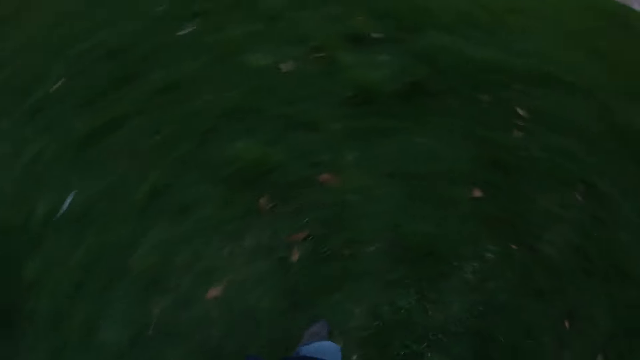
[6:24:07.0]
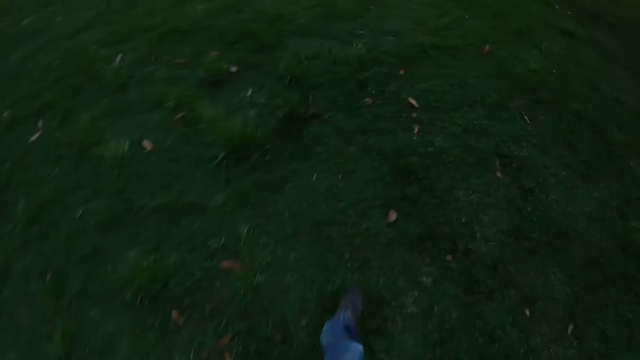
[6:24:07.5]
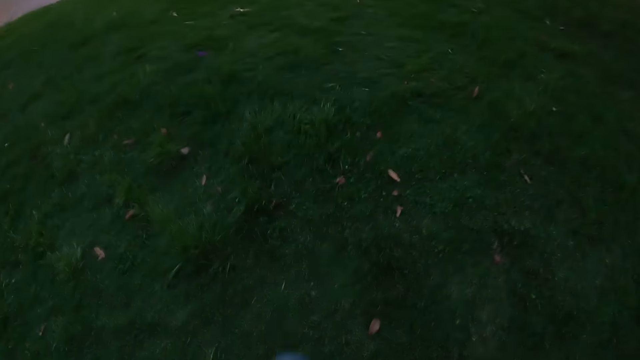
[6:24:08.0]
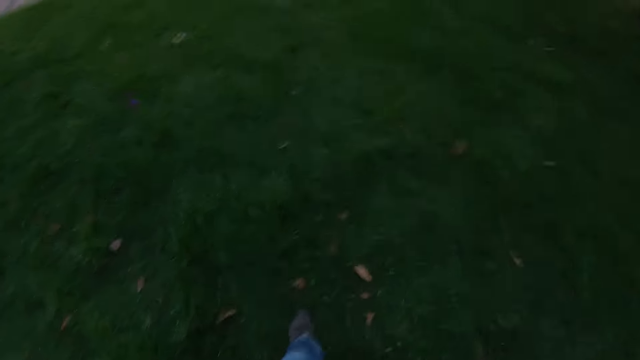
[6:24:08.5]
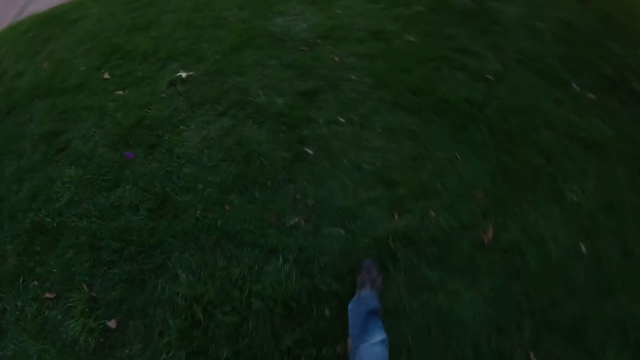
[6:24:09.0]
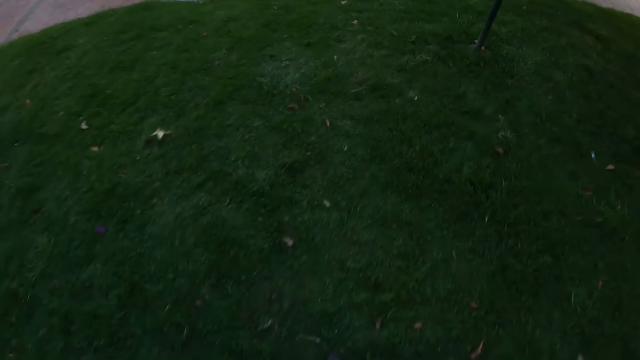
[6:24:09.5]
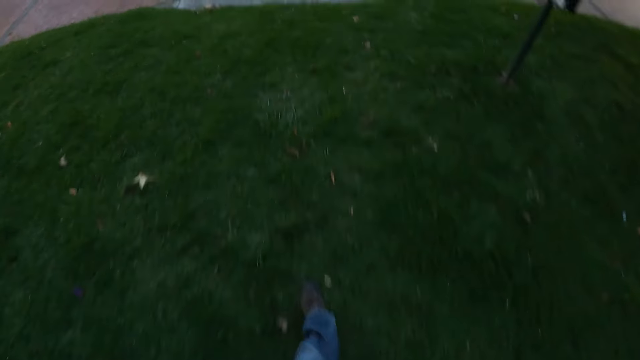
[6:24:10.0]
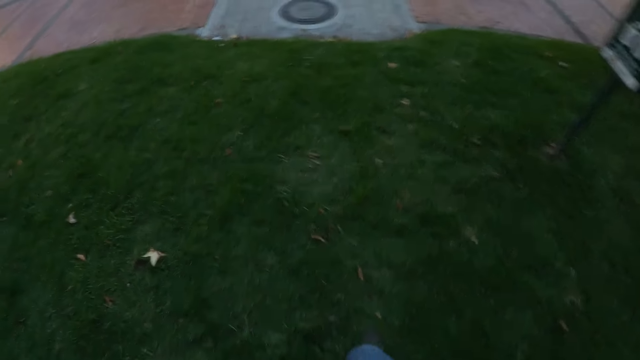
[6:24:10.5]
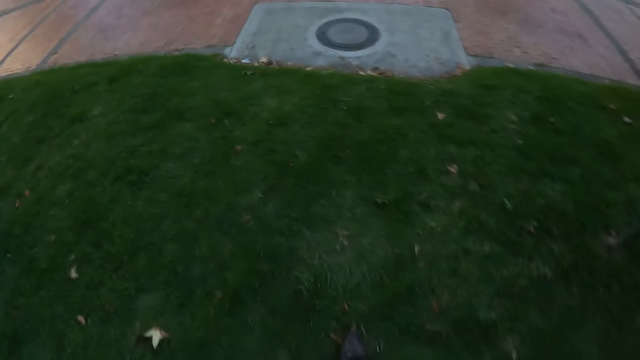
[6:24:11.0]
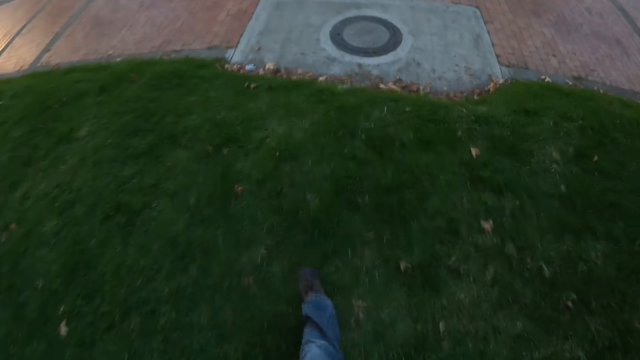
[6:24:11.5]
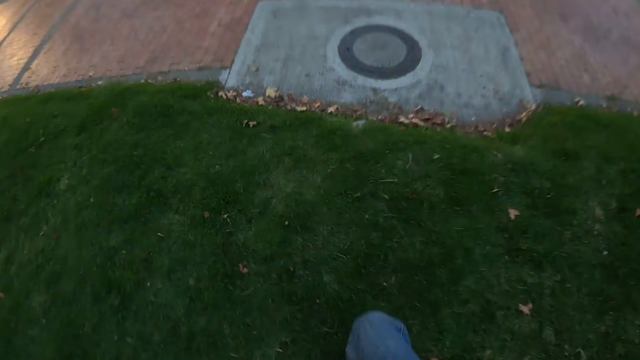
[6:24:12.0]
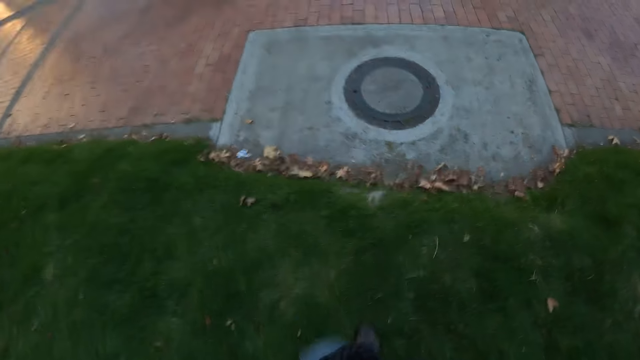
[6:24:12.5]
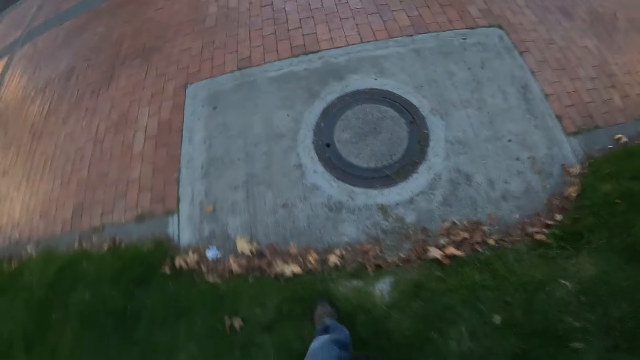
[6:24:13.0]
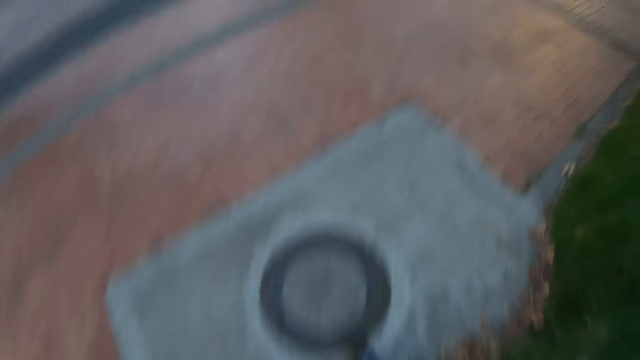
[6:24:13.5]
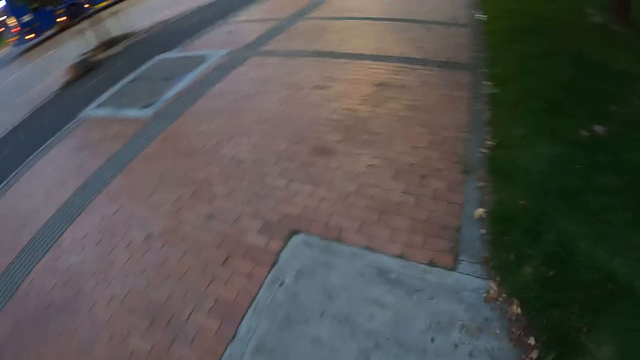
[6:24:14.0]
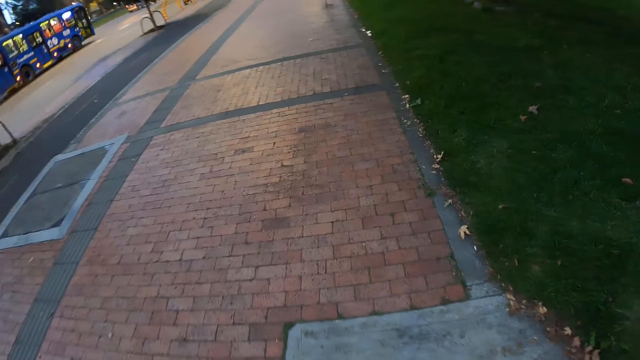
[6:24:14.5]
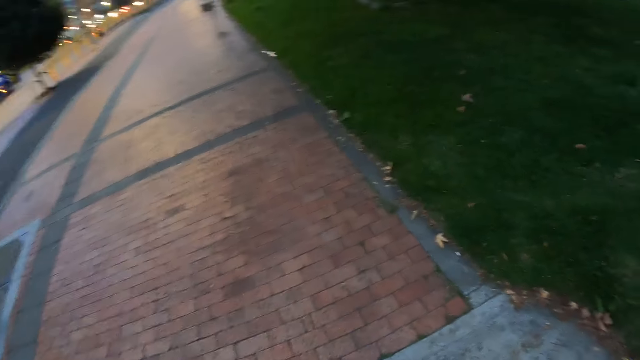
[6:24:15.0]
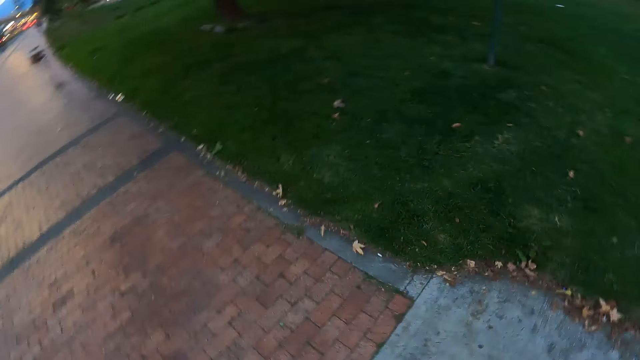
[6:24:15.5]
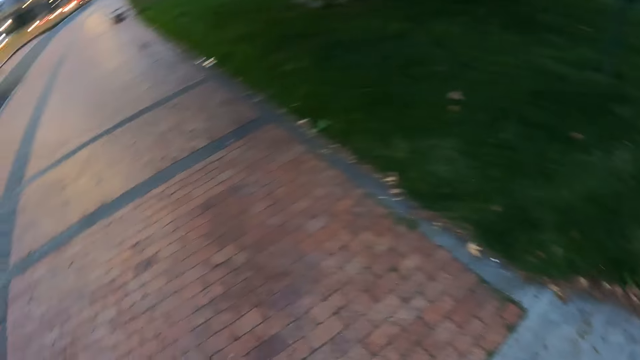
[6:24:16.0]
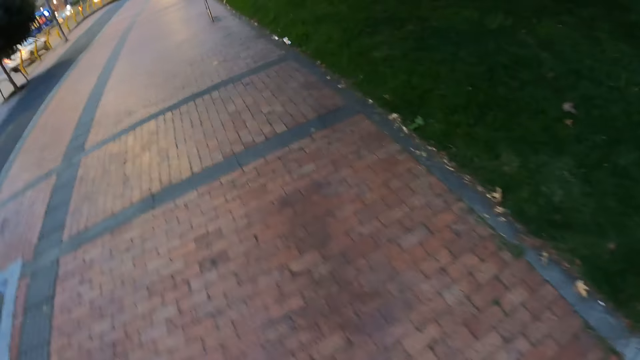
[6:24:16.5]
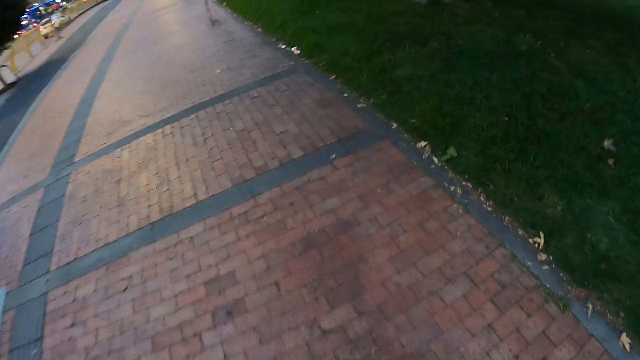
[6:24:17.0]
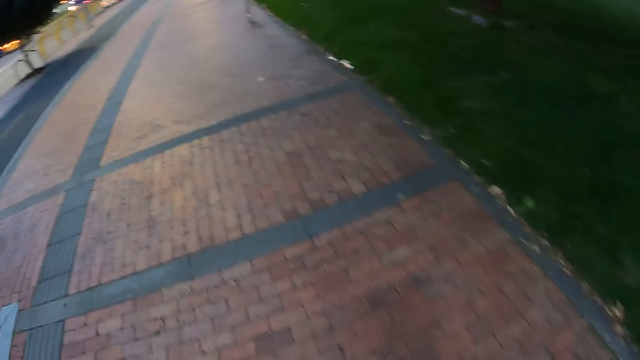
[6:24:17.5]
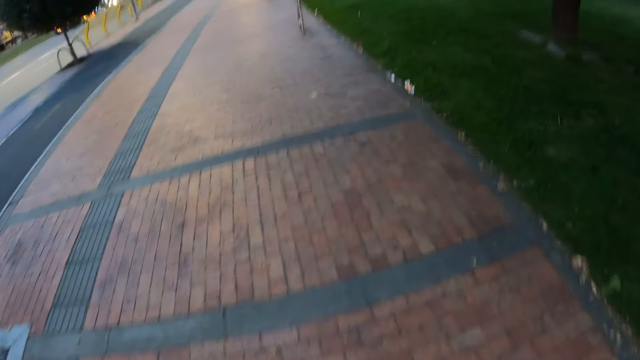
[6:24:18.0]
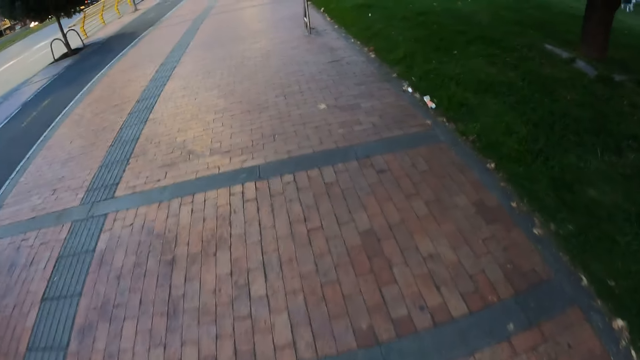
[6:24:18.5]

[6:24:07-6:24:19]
The camera wearer walks on the grass. They walk towards the sidewalk. They walk on the sidewalk.

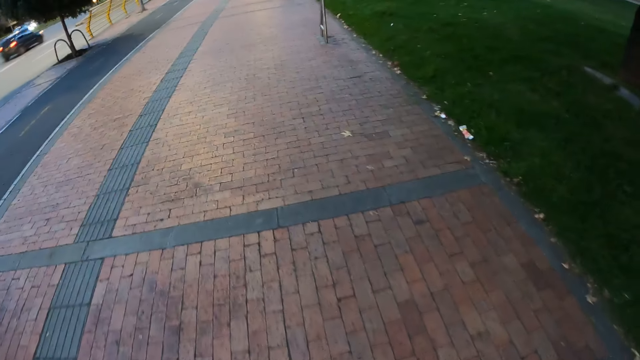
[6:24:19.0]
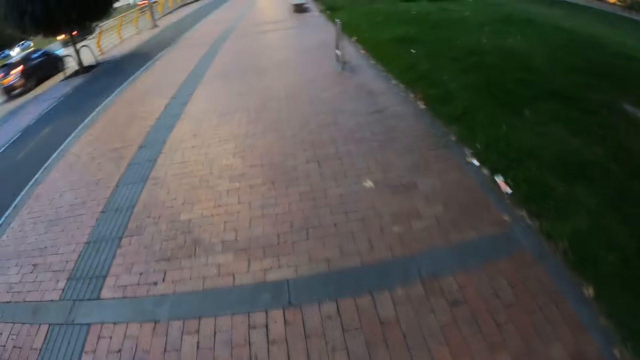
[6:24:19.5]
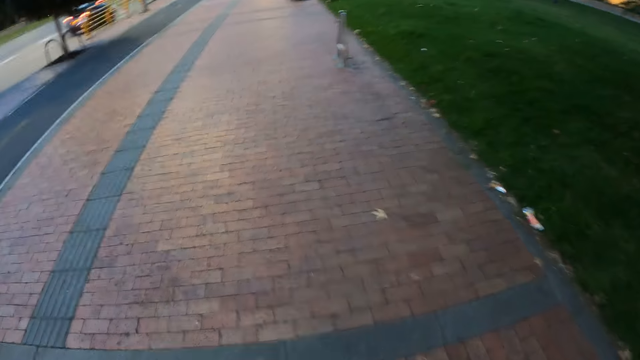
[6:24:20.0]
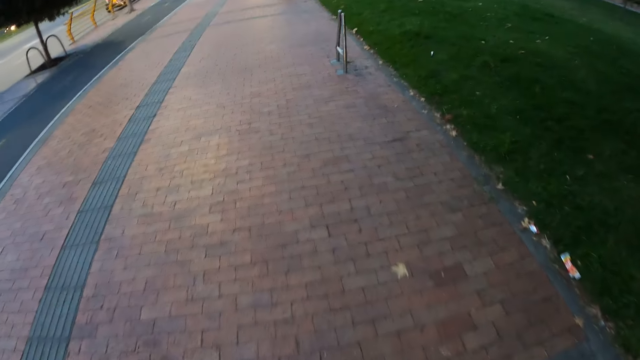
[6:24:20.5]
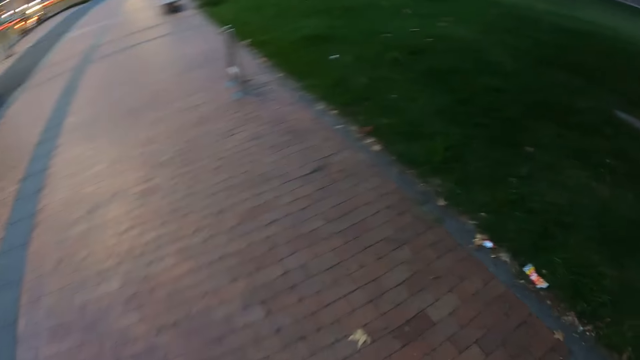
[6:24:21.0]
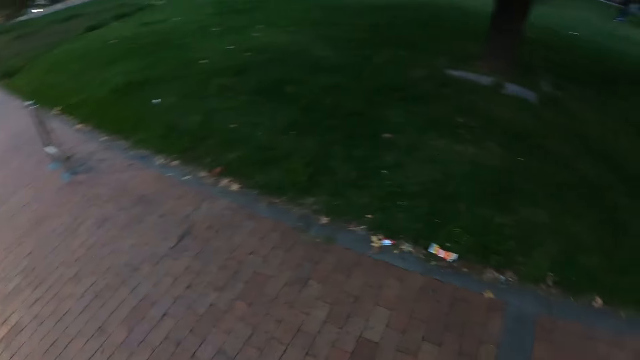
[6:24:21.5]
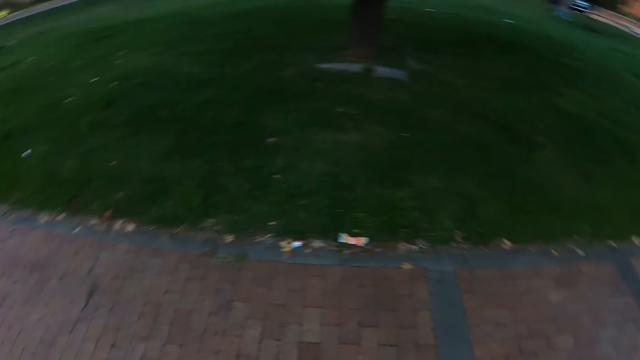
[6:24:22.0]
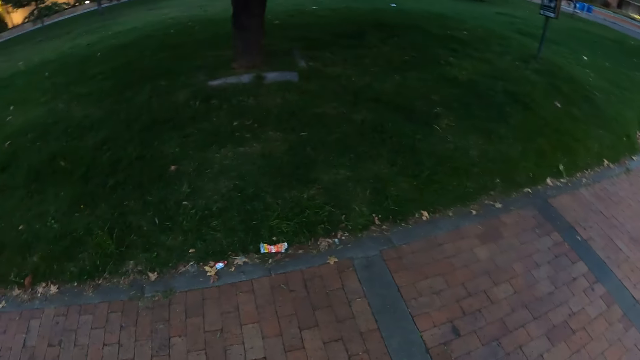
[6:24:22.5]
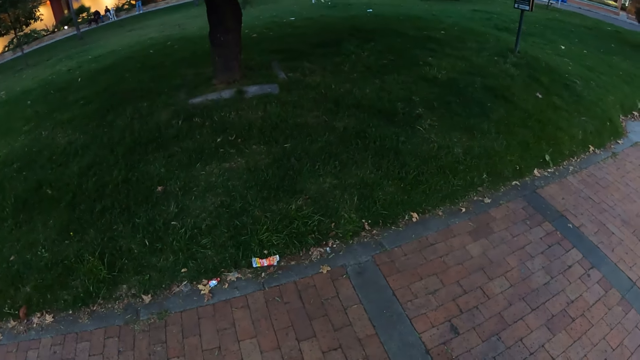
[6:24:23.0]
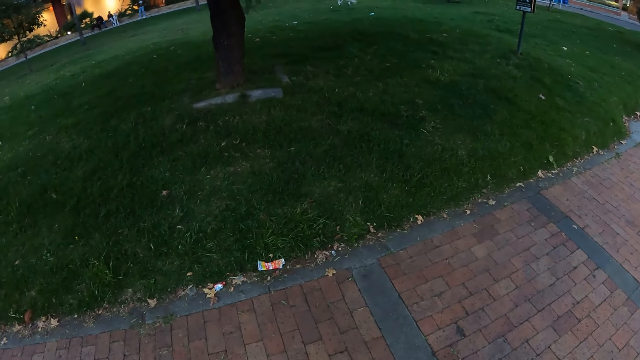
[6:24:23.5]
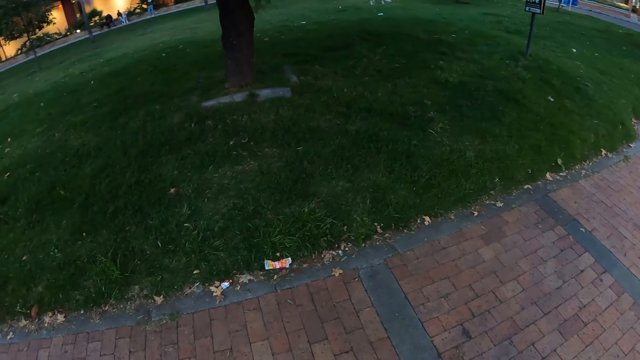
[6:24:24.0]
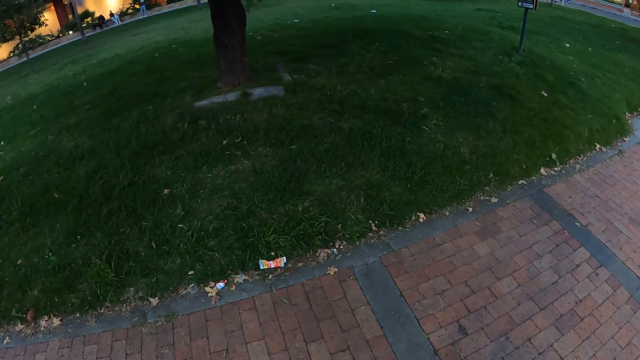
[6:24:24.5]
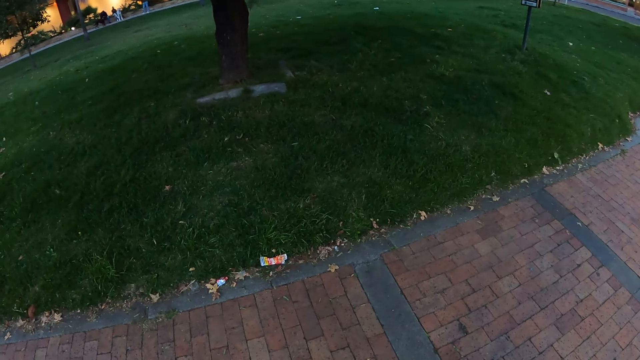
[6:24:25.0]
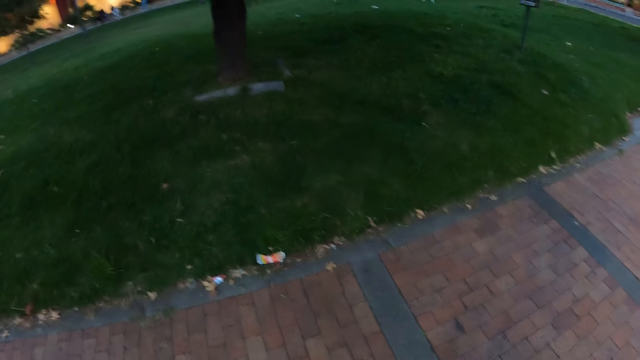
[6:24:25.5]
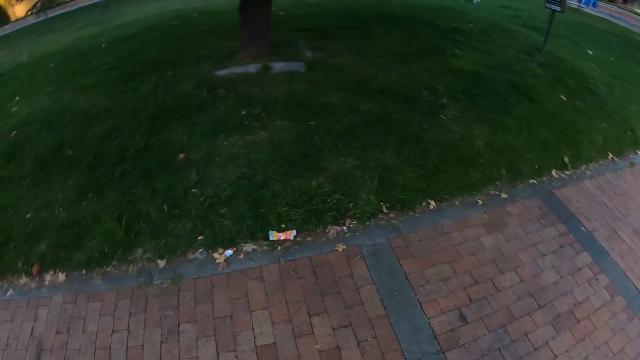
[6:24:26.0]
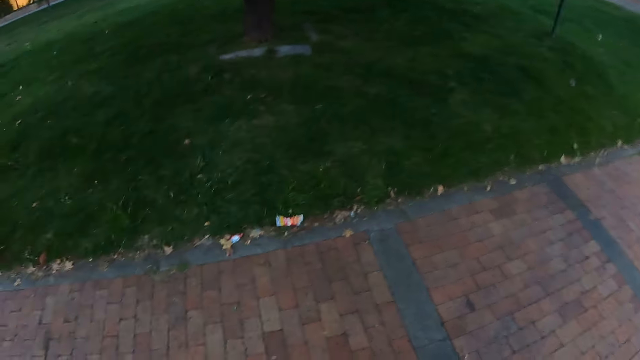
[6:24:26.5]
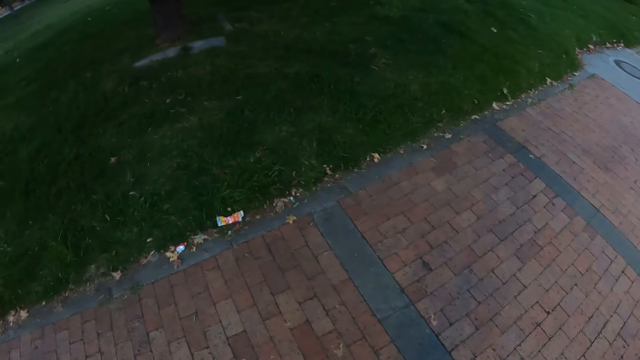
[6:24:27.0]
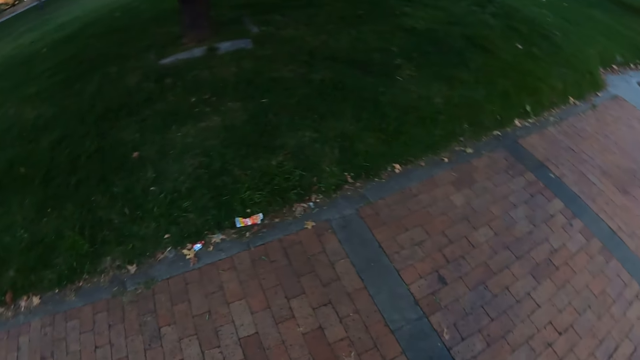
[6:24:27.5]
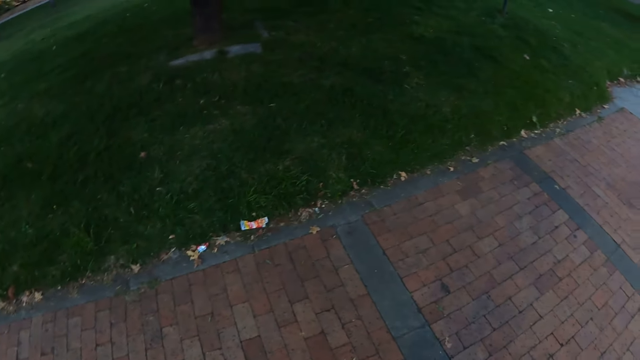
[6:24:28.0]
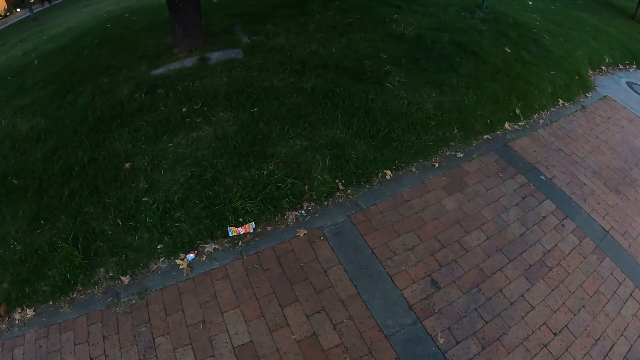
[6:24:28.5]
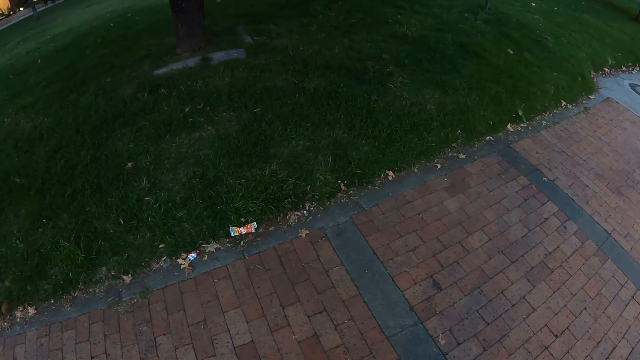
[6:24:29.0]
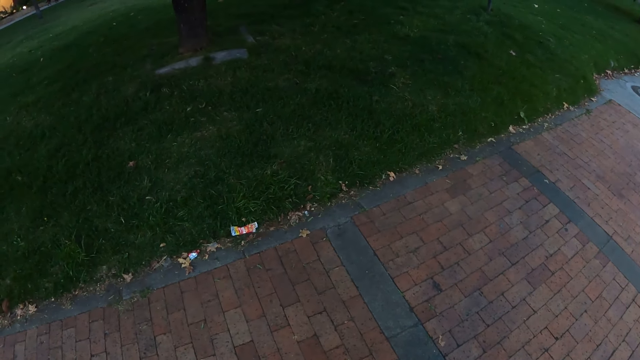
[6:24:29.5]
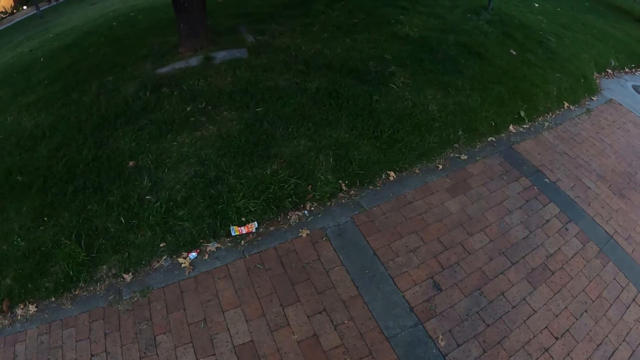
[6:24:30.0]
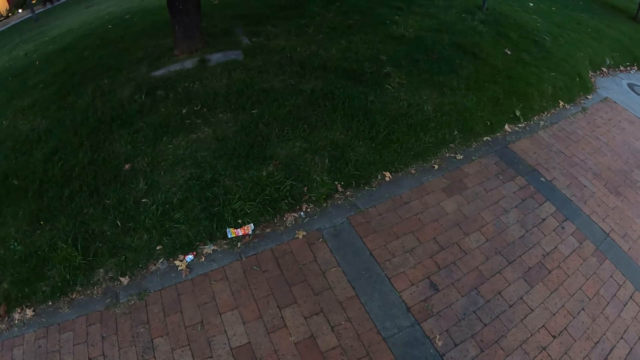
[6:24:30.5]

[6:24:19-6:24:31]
The camera wearer looks around. They point at the grass. They stare at the grass.
